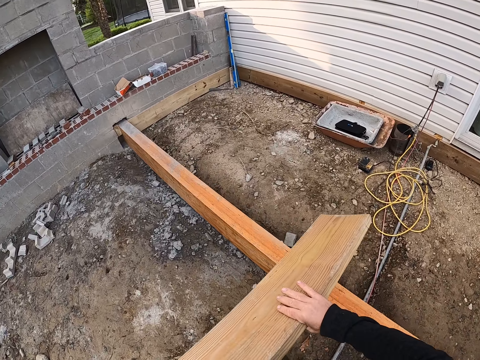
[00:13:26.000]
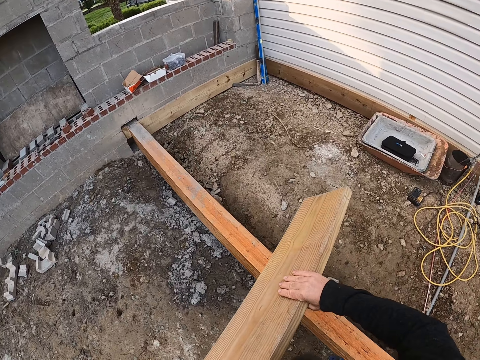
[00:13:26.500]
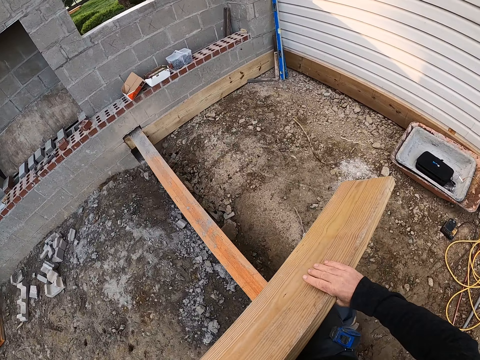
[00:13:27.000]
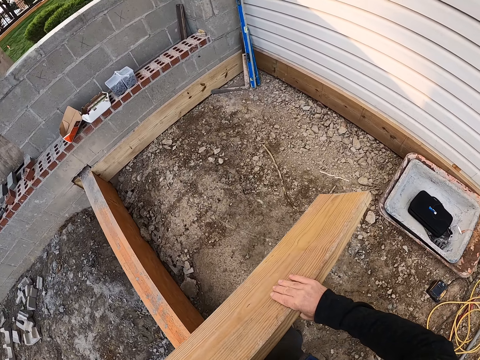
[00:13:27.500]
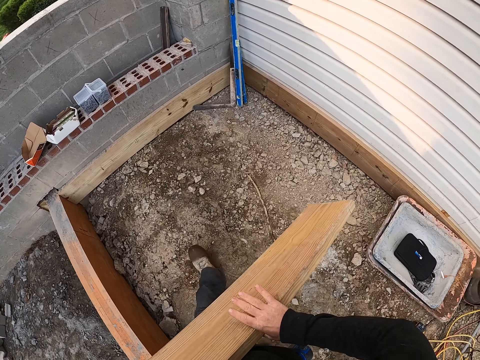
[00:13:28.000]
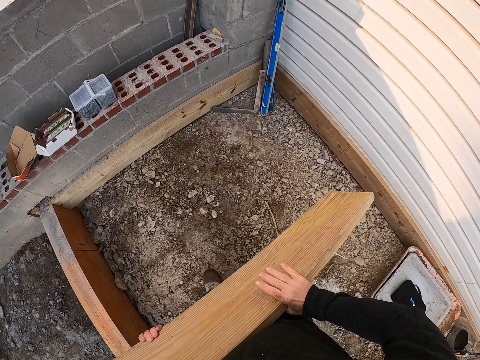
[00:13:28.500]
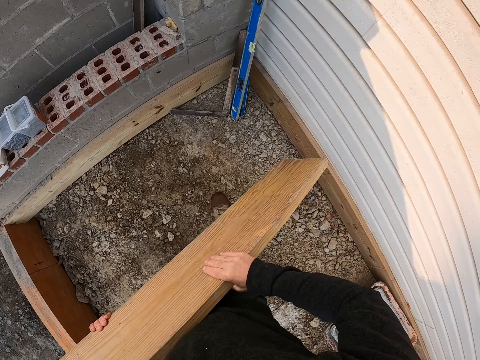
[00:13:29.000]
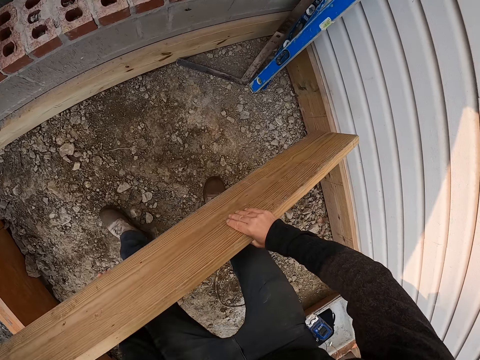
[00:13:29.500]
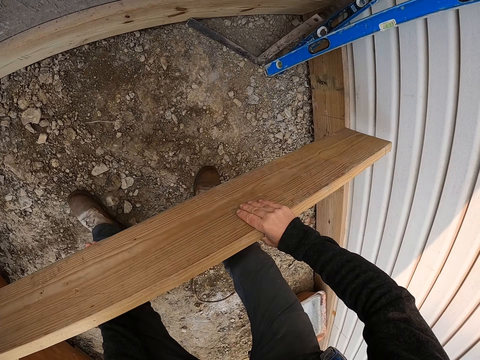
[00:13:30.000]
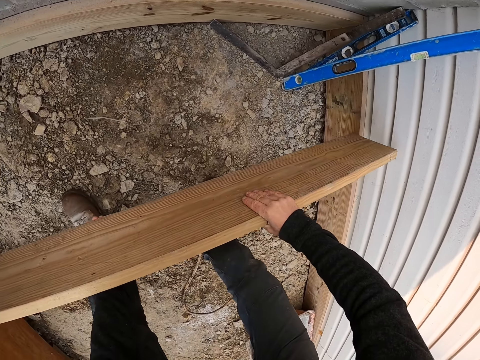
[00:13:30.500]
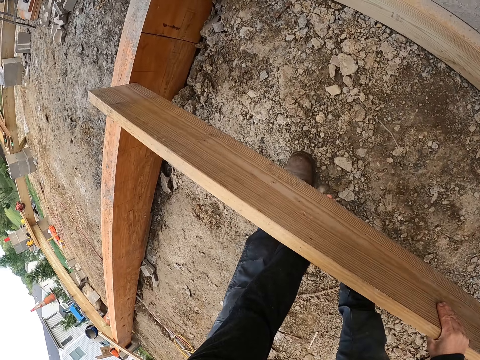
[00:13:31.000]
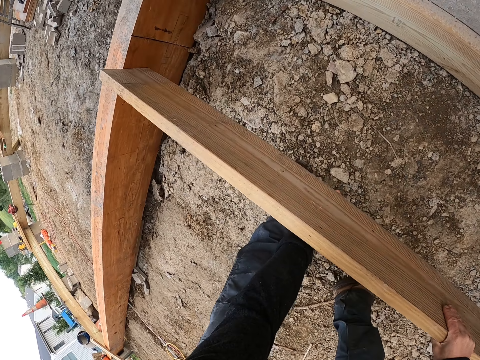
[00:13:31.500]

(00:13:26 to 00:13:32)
The camera wearer crosses over a plank with the plank in his hands. He fixes the plank between two planks.

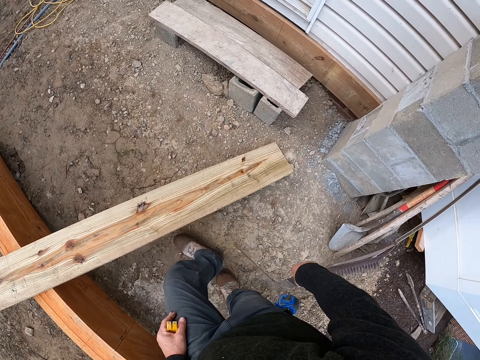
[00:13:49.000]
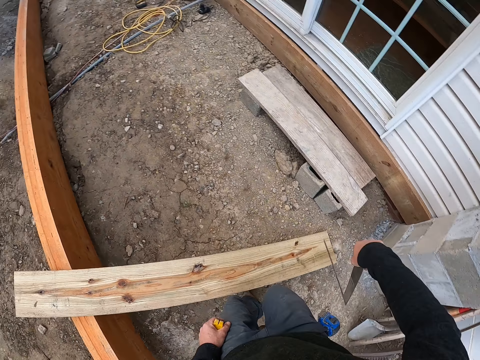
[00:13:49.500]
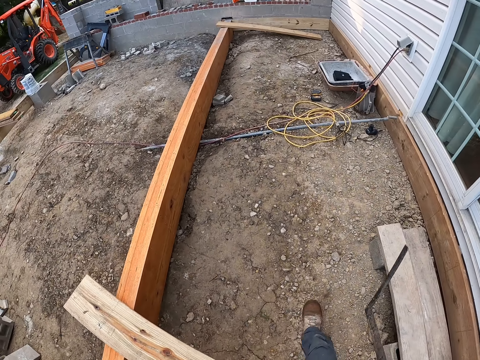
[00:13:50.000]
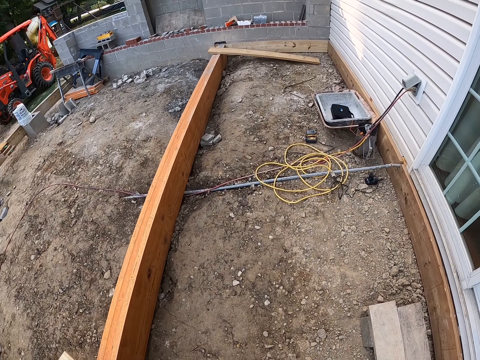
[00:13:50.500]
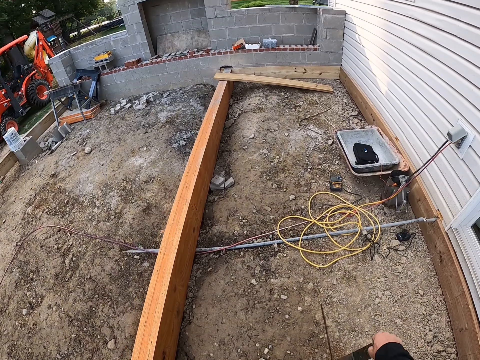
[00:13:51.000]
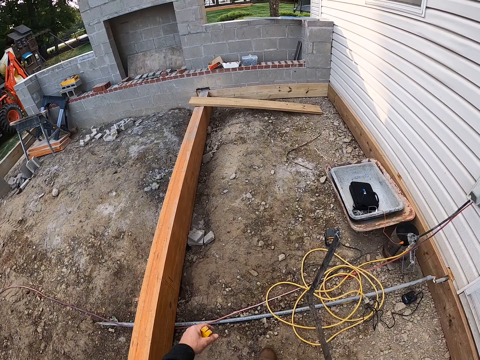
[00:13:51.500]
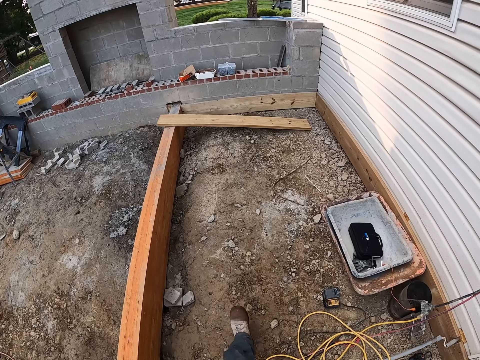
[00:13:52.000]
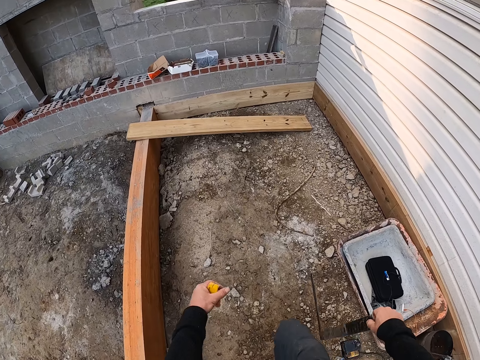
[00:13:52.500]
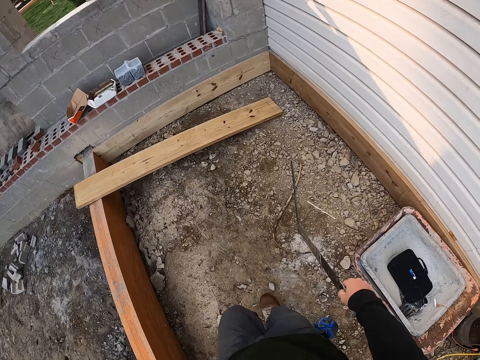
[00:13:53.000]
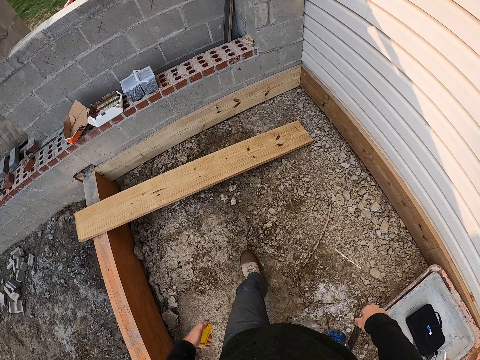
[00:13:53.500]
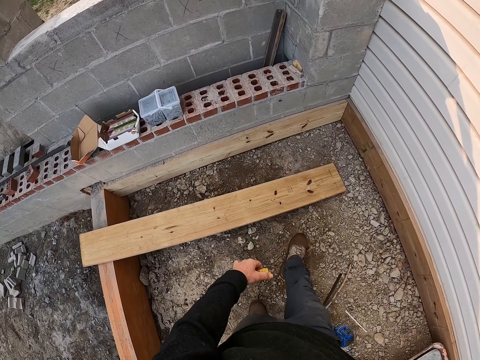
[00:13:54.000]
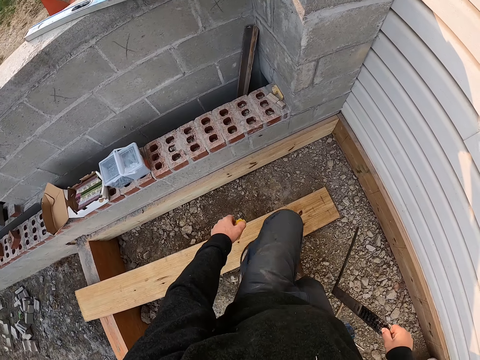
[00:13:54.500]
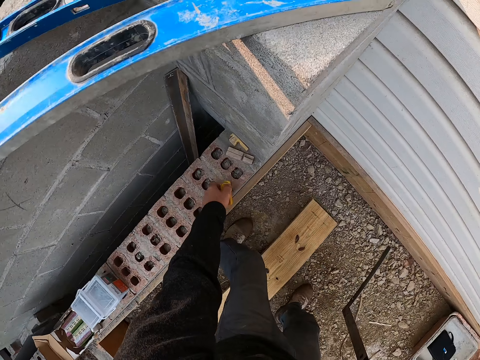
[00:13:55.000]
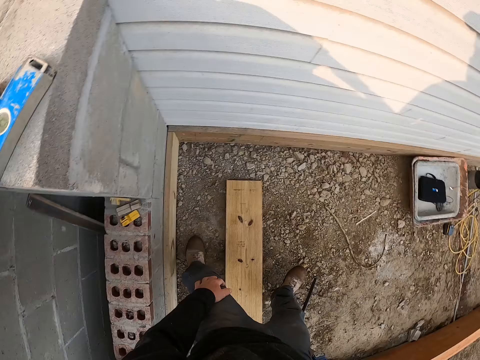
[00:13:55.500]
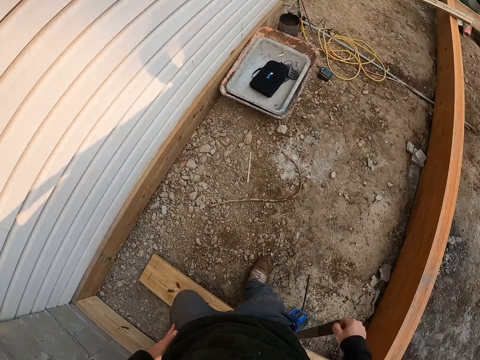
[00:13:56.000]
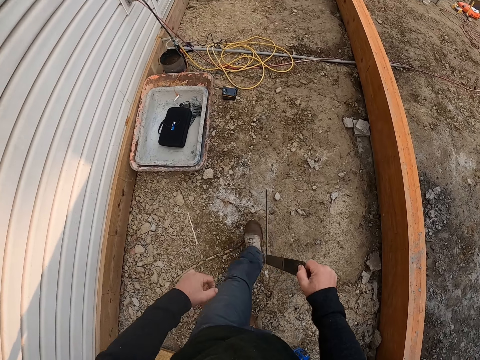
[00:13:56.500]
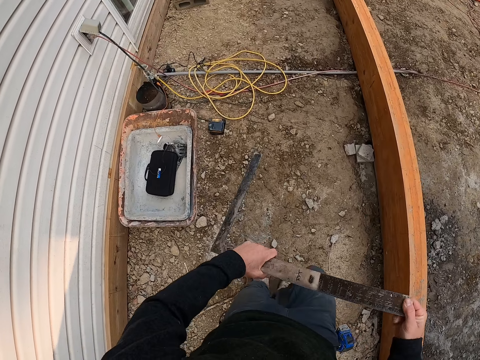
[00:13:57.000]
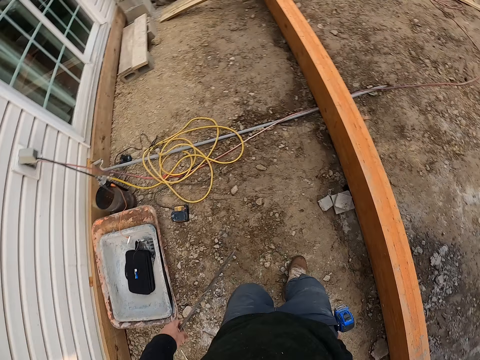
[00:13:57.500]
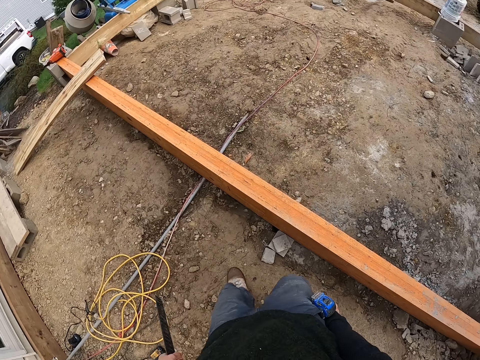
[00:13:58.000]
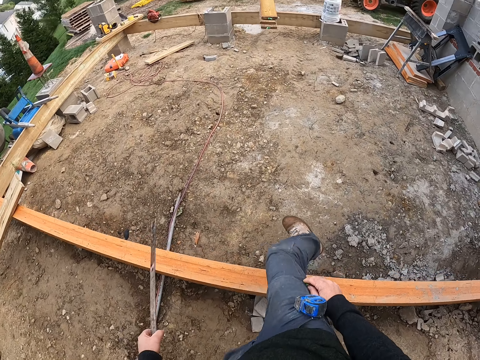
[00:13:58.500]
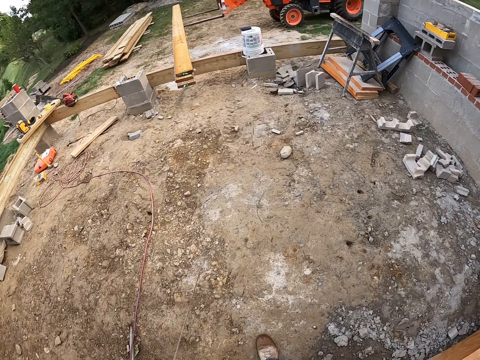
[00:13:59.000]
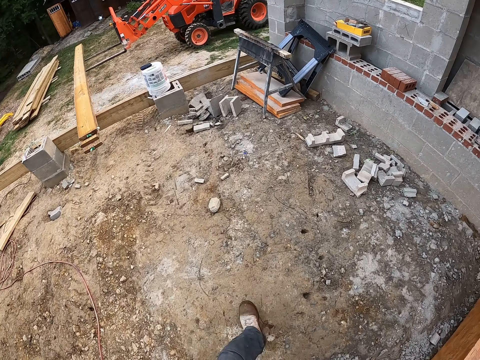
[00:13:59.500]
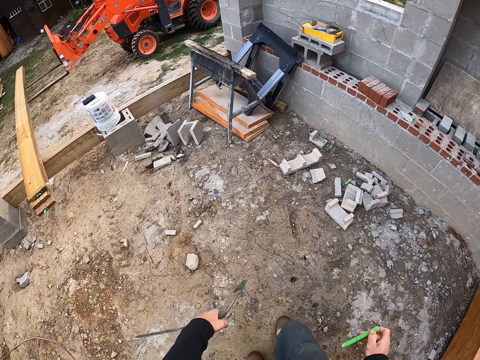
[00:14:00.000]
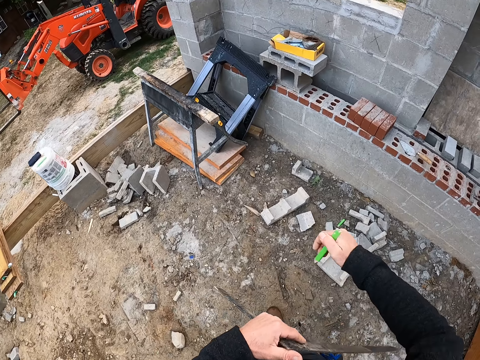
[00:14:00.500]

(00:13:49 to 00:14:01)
The camera wearer crosses over the plank on the ground. He moves towards the brick wall. He walks as he sways the ruler. He crosses over the plank on the ground. He drops the yellow line block on the red bricks. He moves from the red bricks. He walks as he sways the ruler. He transfers the mason square from his right hand to his left hand. He removes the pen. He crosses over the plank on the ground. He picks up joist hanger metal in the box.

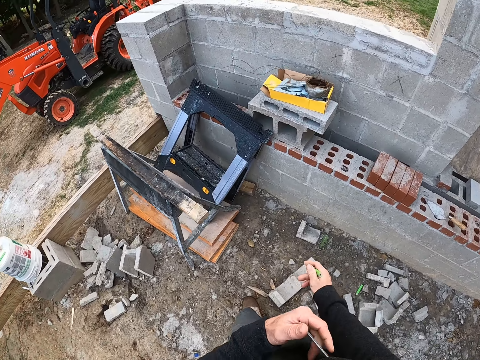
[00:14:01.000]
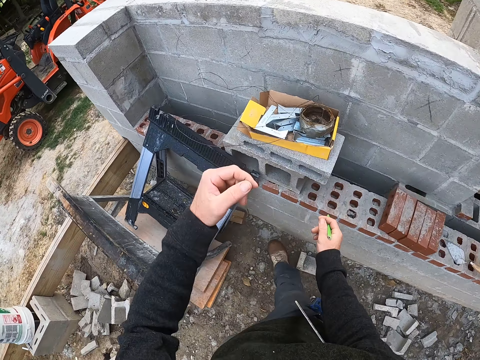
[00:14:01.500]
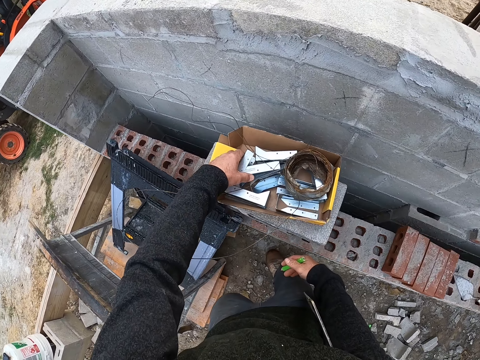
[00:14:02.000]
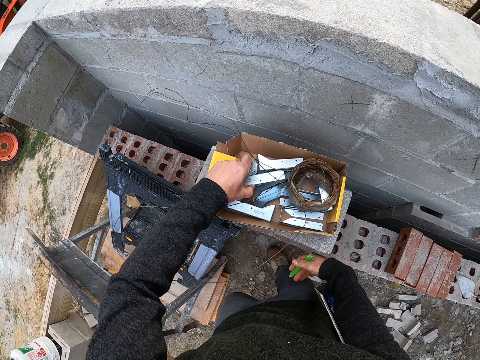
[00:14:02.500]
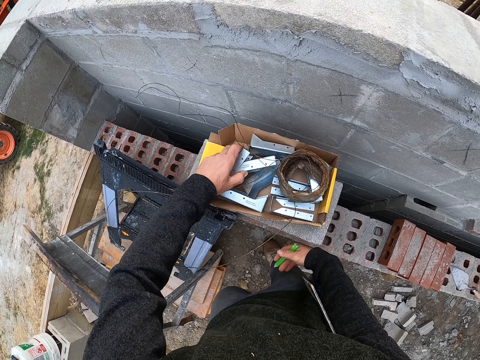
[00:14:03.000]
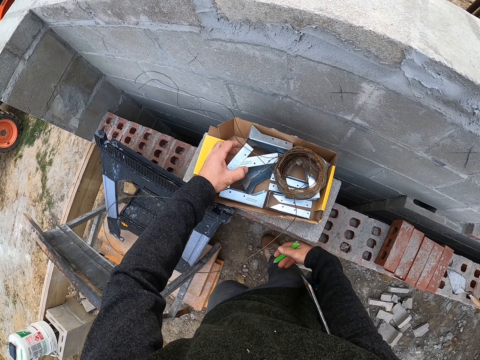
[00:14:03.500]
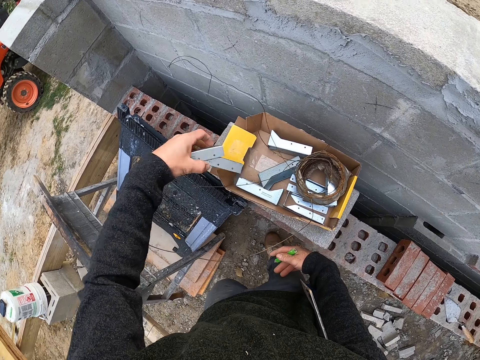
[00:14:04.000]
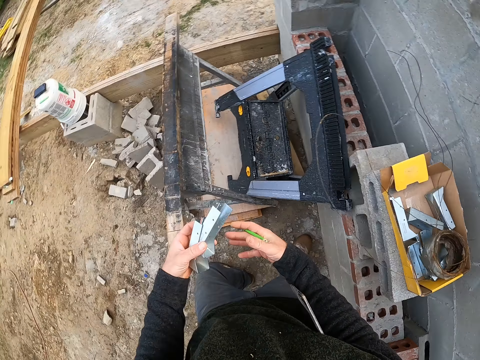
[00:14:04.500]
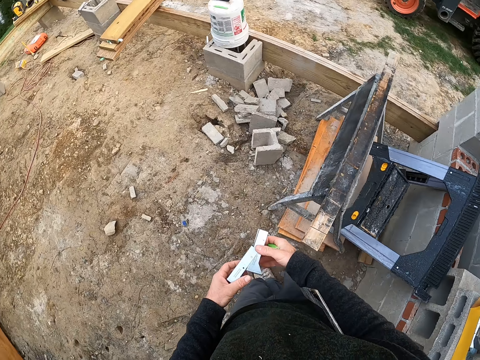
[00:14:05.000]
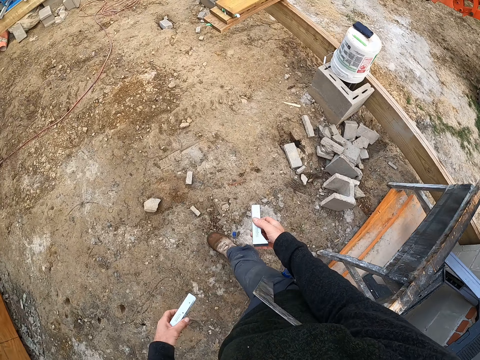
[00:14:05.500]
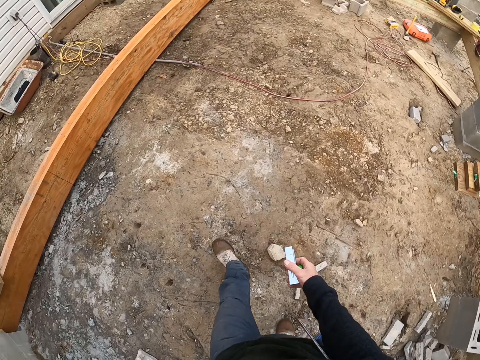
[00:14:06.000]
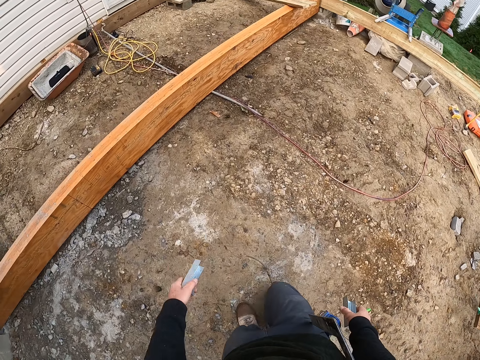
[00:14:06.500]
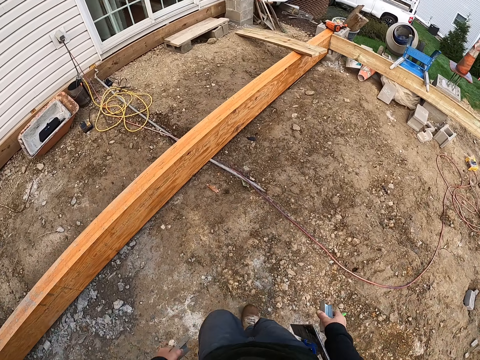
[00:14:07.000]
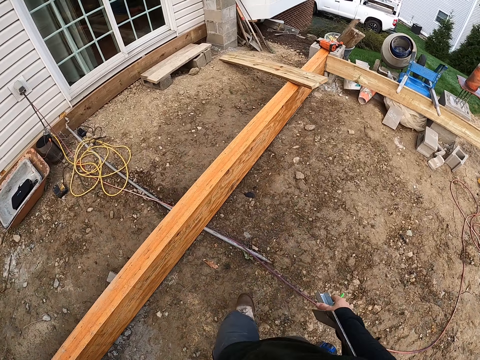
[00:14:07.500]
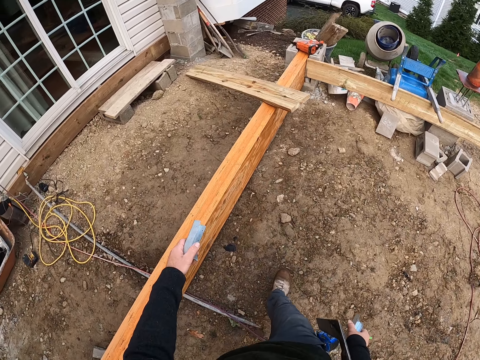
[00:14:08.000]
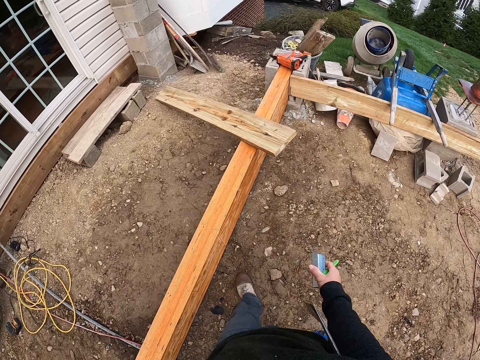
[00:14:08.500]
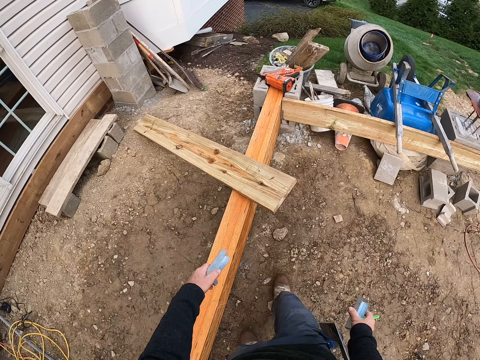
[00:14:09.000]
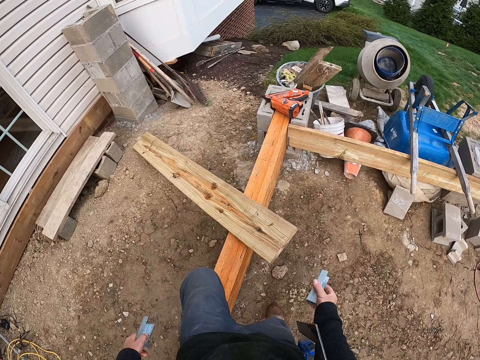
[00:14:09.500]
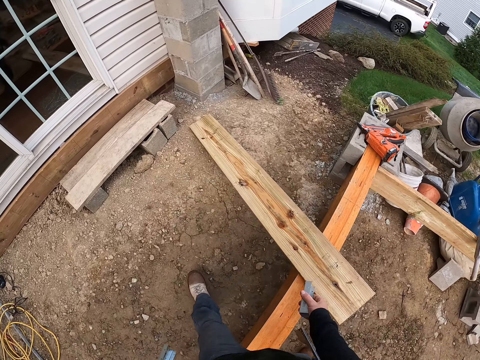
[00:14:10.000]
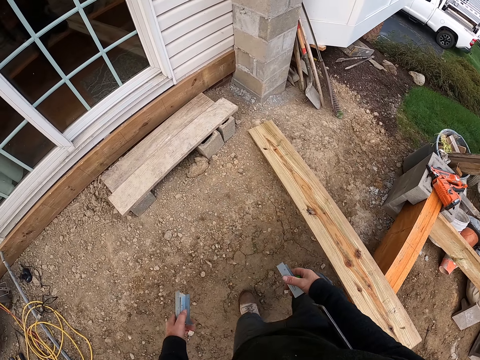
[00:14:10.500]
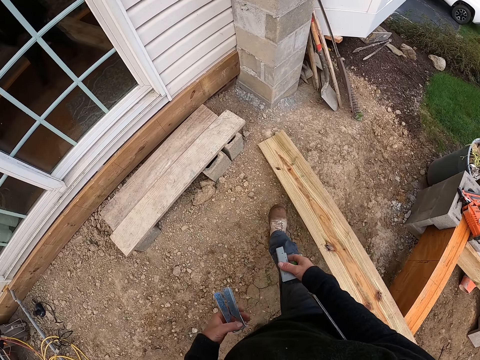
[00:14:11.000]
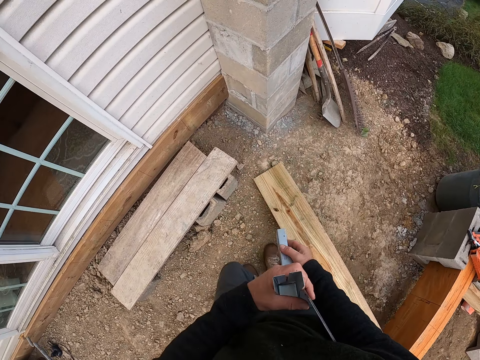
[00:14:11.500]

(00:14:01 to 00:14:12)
The camera wearer picks up two metals from a box. He moves towards the brick wall. He separates the metals in his hands. He puts the ruler down. He crosses over the plank on the ground.
